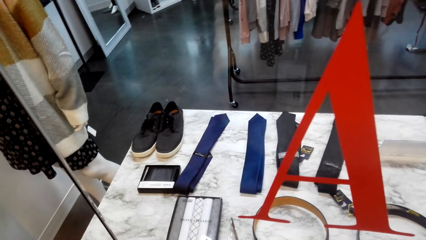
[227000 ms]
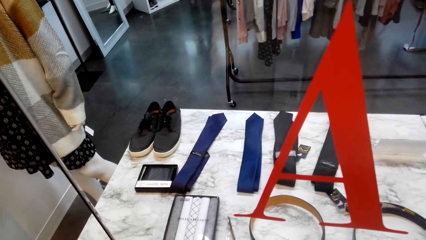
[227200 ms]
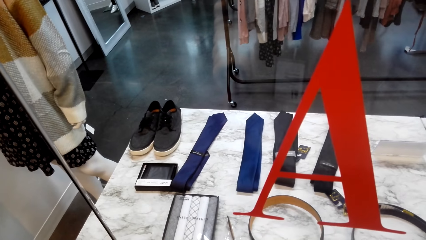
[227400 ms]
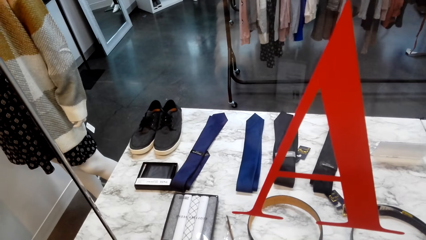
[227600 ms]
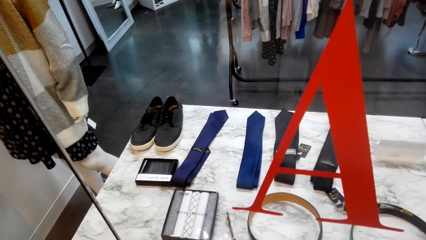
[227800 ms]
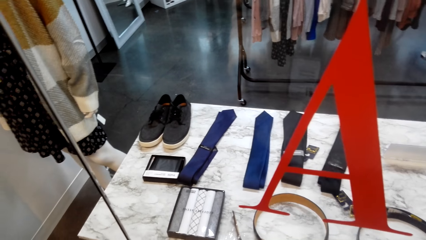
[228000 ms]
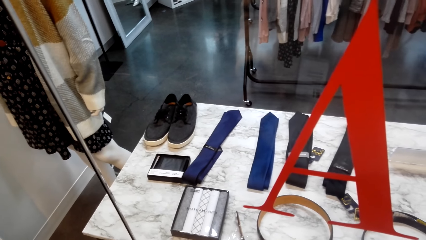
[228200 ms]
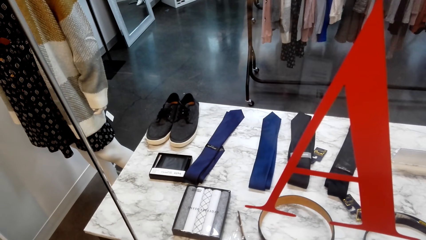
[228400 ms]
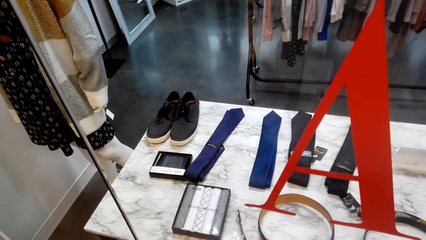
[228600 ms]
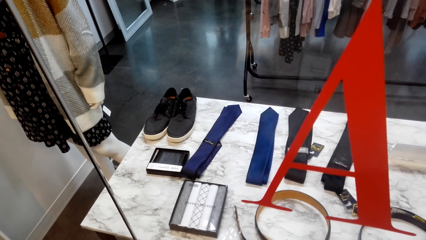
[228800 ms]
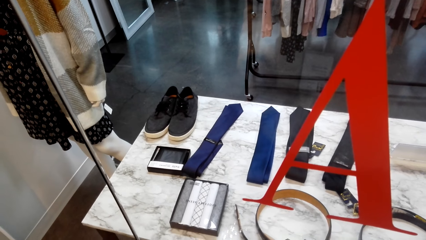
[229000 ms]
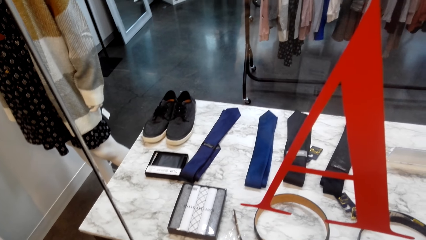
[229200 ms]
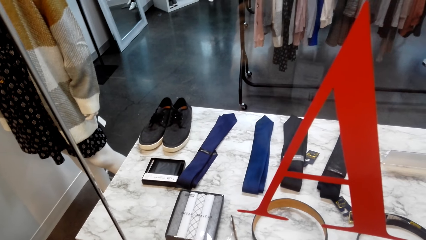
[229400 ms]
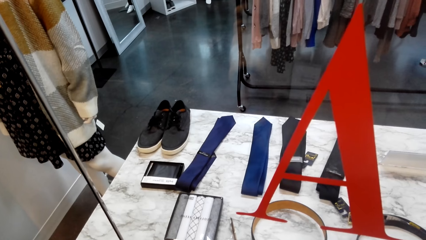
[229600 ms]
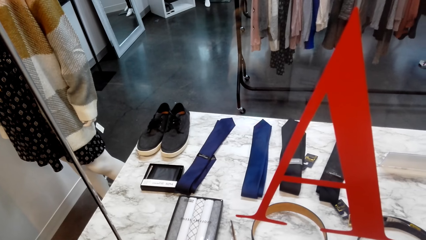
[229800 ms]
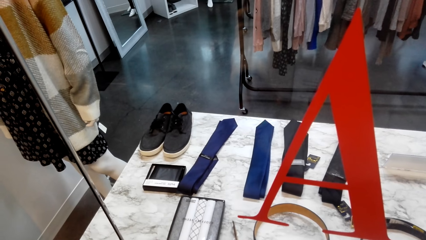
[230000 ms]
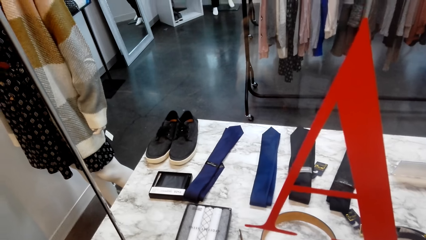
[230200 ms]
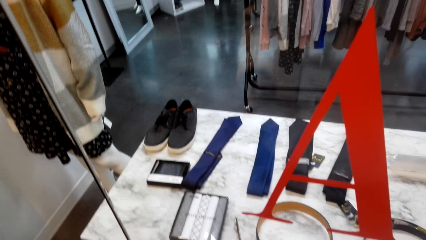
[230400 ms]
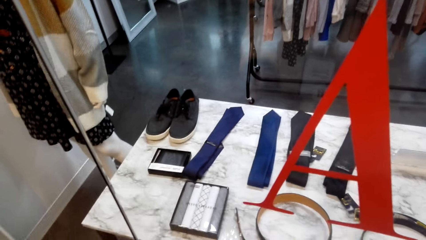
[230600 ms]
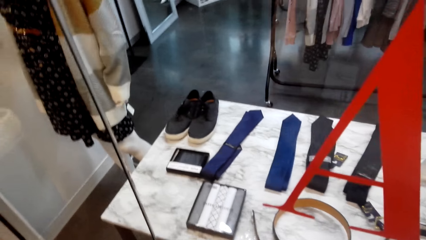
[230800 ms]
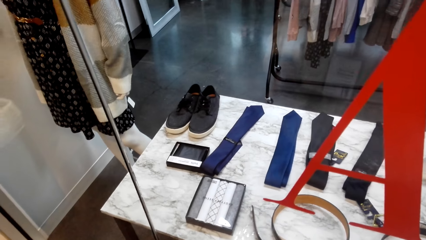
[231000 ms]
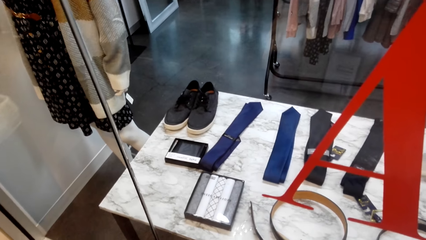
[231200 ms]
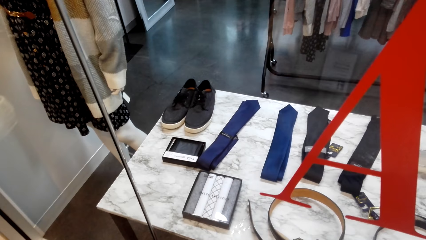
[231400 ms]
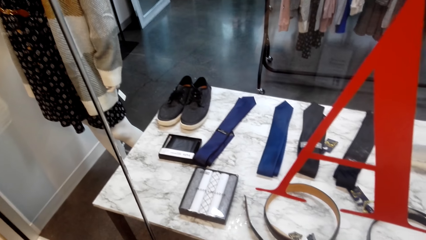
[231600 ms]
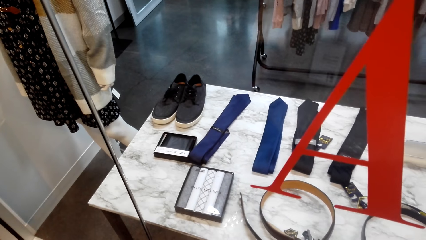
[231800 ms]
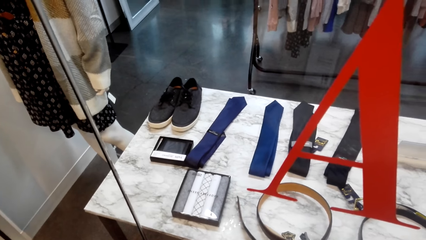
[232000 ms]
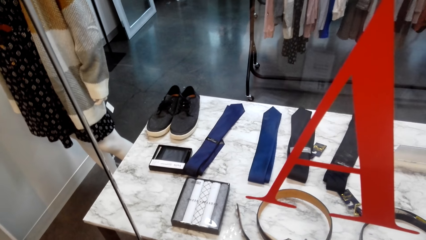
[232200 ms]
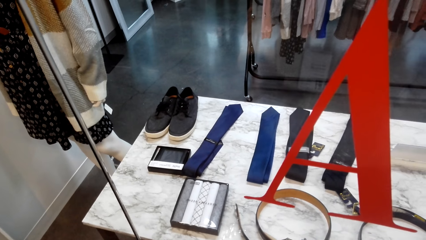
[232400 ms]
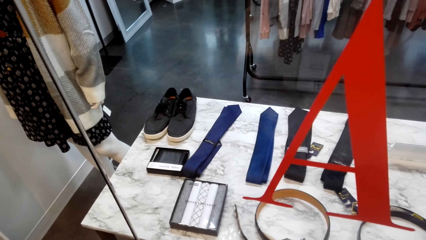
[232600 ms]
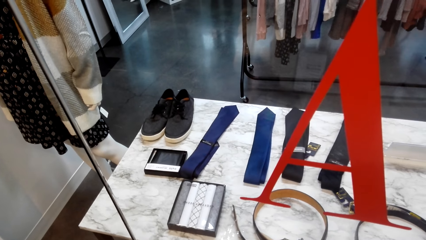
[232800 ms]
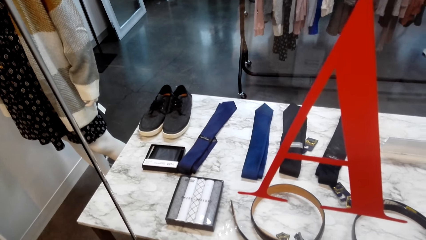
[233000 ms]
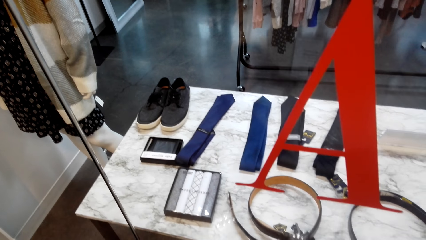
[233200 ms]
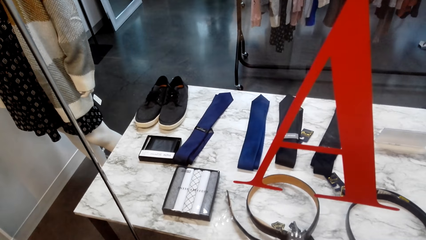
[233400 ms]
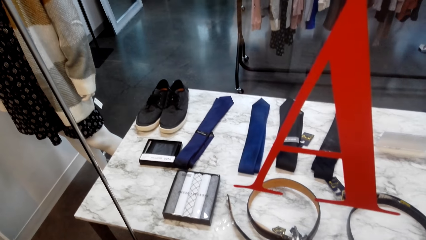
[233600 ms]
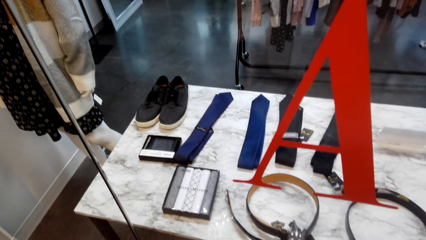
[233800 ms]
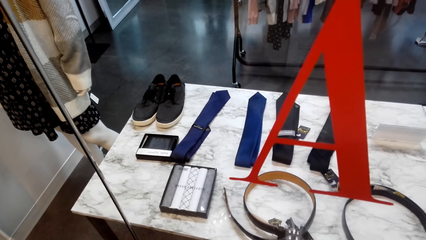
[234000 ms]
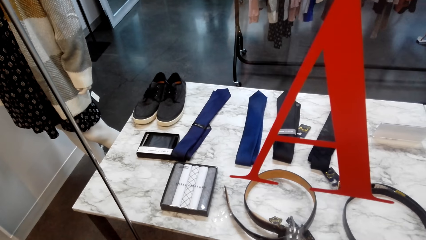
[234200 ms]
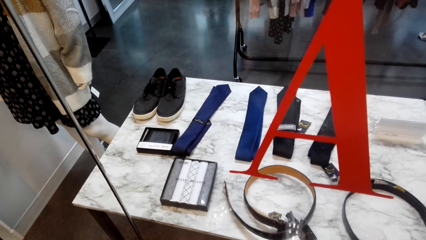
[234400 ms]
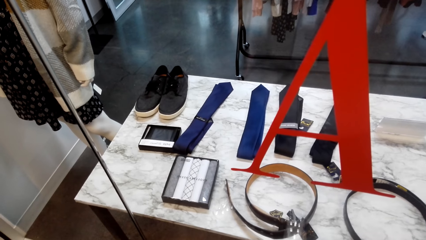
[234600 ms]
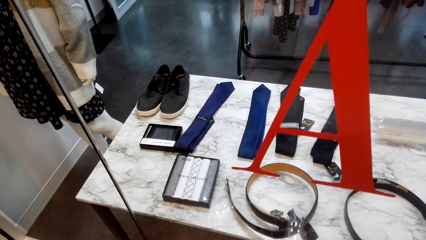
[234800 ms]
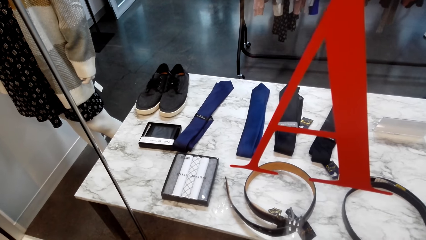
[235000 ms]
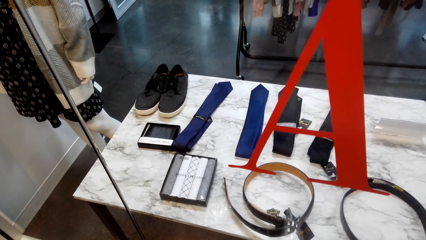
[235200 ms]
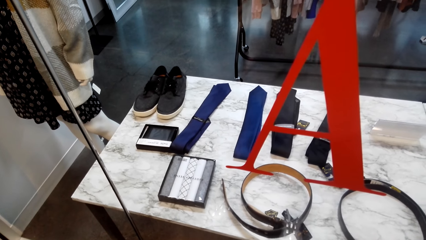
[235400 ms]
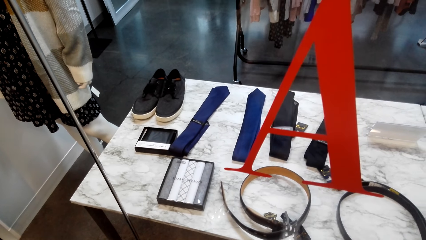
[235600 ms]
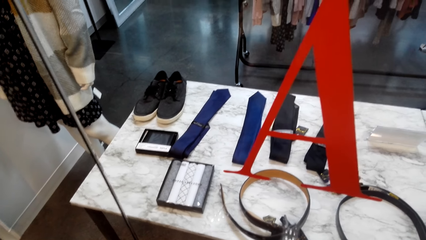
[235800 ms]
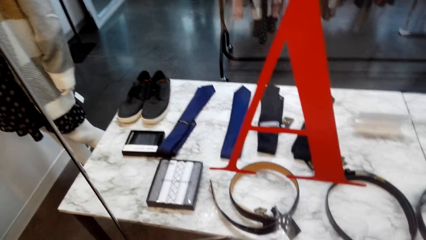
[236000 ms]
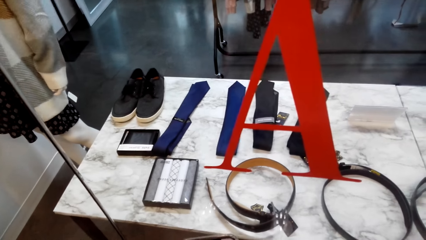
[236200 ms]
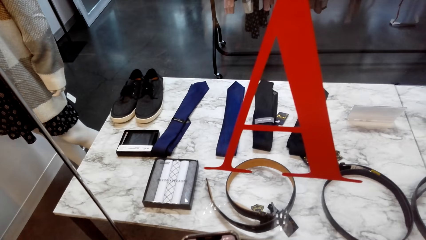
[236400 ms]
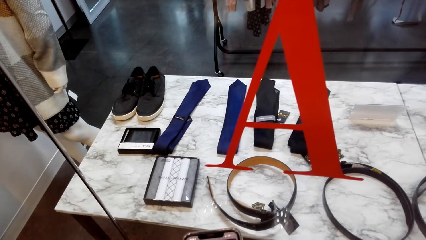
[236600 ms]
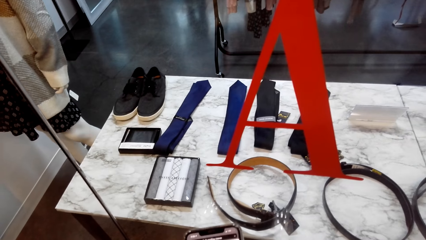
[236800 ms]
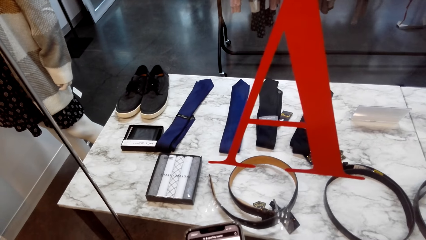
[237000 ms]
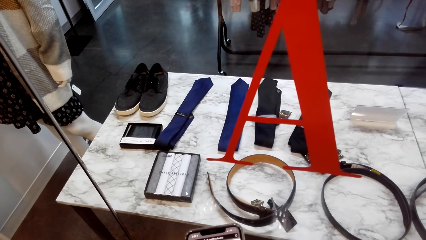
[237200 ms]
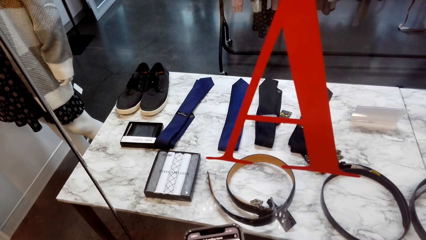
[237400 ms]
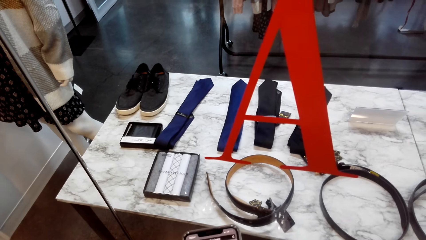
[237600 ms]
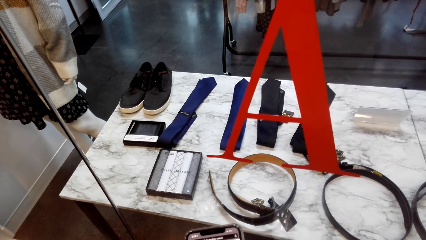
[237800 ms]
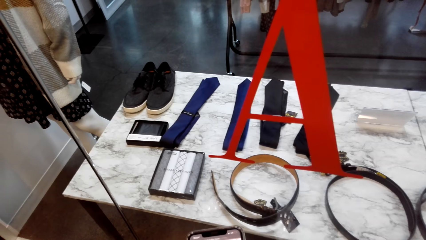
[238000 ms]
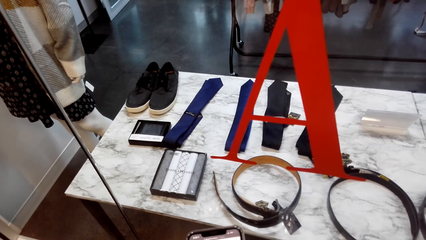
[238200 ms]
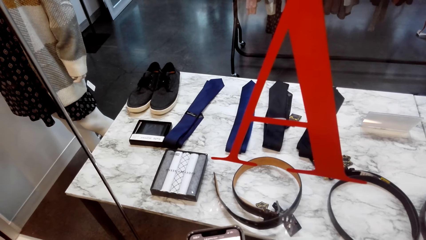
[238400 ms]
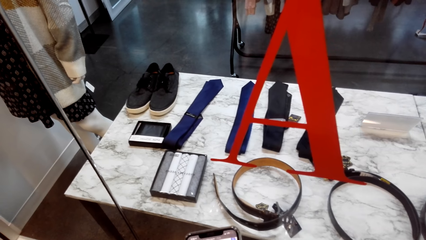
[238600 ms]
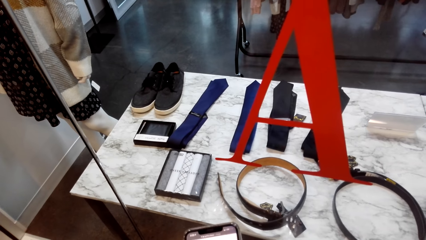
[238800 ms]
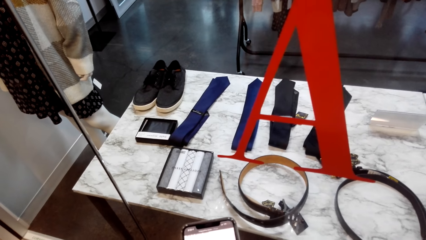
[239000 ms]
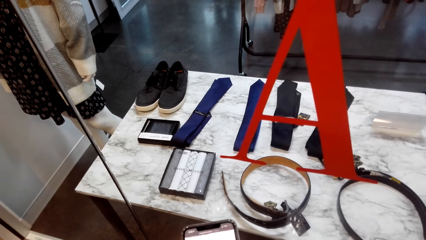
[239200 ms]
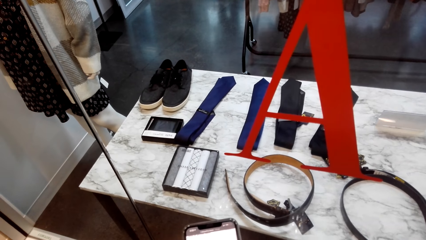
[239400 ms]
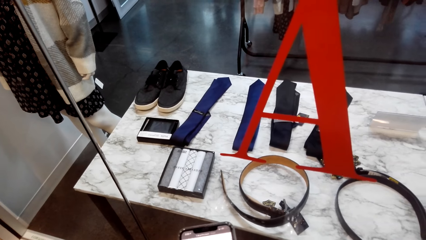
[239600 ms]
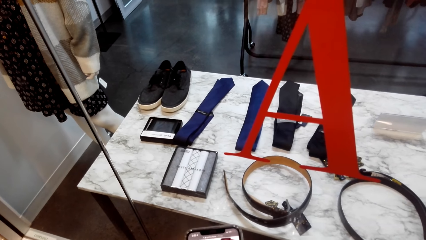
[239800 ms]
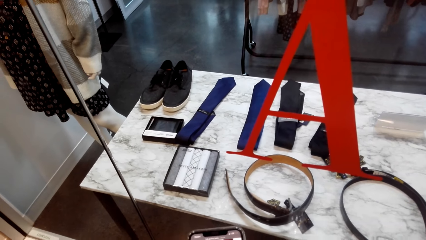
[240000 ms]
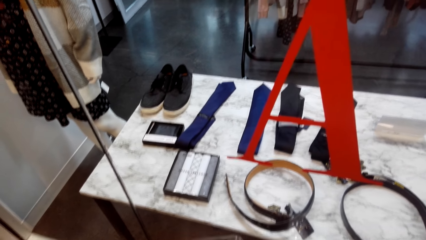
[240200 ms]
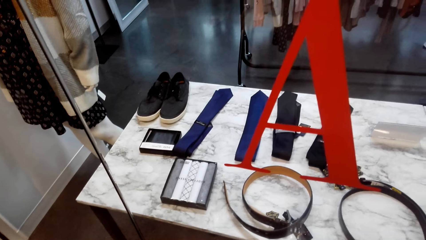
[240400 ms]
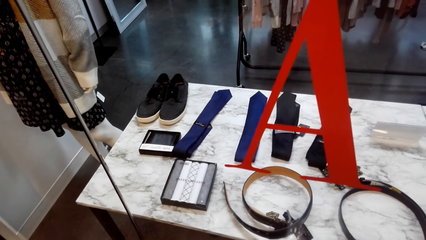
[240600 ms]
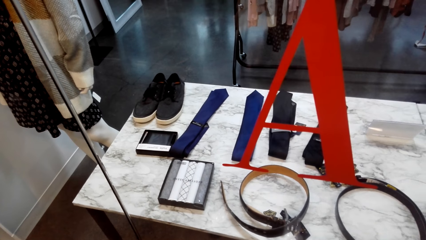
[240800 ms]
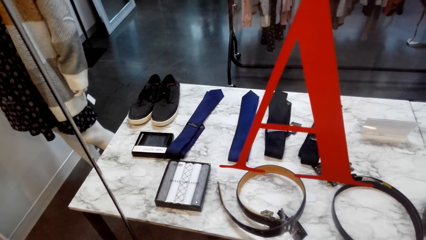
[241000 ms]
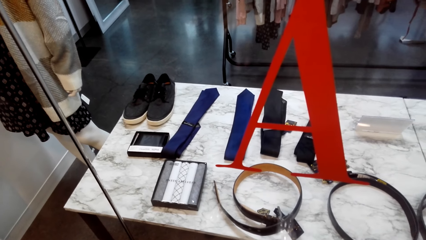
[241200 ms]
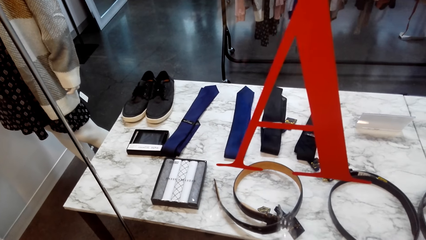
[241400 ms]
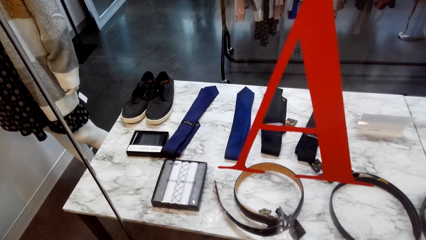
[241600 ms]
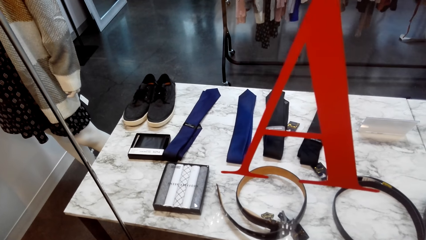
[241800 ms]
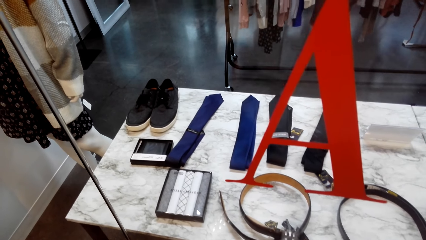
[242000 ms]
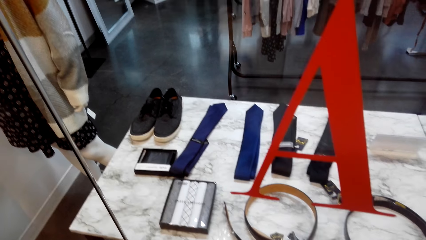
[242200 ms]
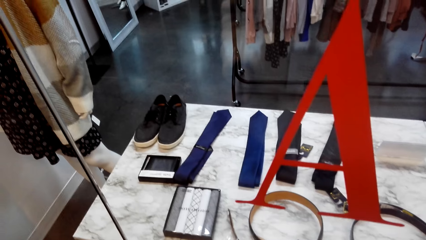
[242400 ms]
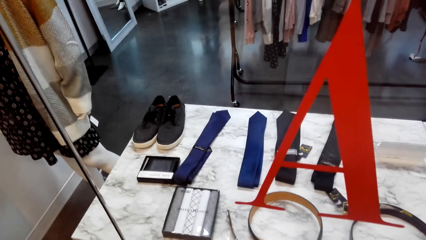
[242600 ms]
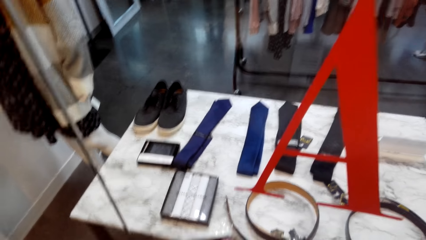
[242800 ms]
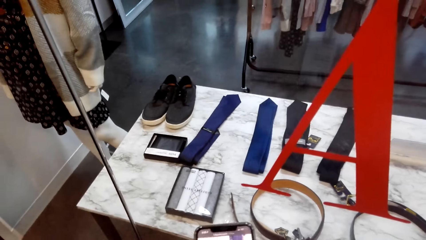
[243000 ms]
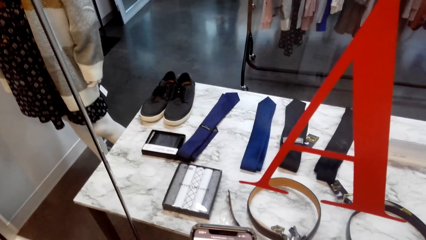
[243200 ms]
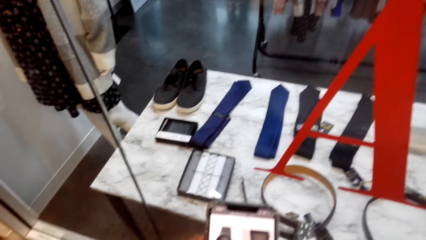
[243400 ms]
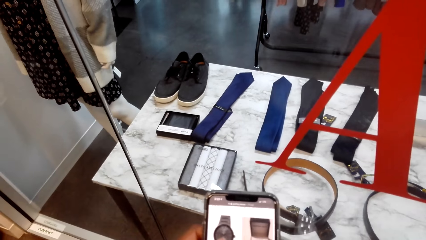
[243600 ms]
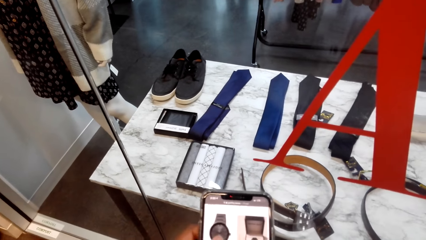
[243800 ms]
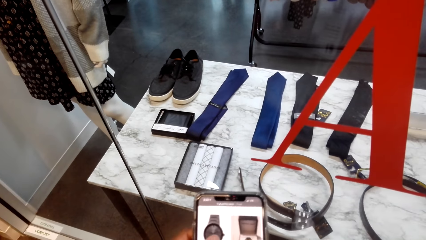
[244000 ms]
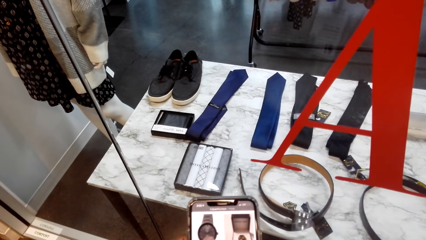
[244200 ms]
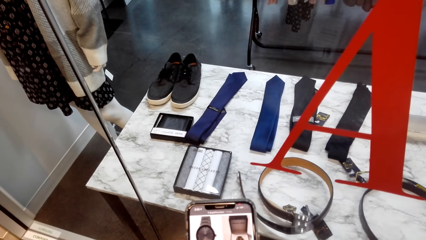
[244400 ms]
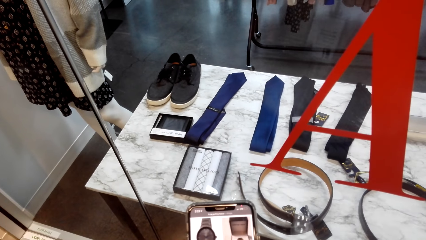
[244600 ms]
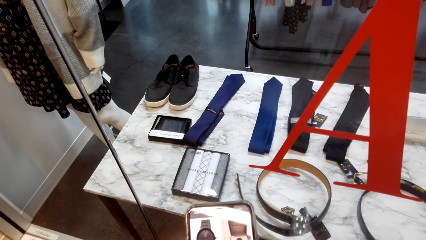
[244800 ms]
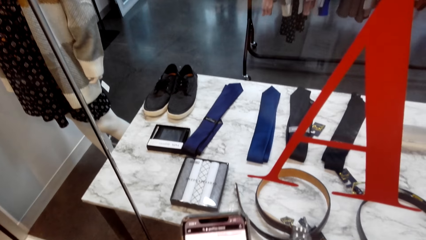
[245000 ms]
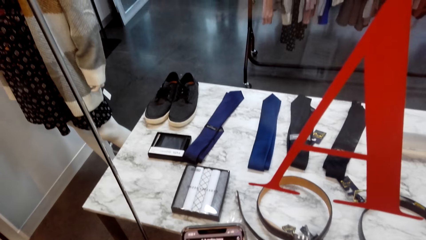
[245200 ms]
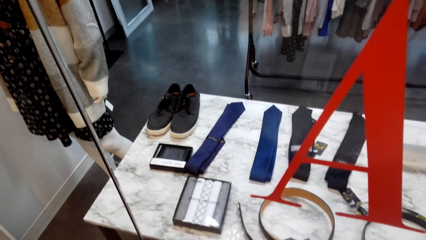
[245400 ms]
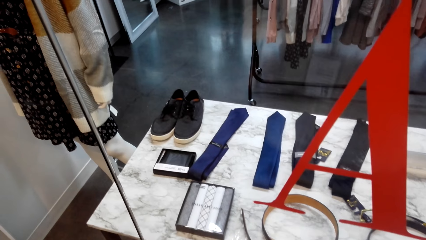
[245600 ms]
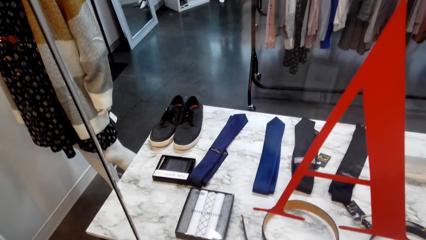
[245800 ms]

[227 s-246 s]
The camera wearer does window shopping. They do window shopping again. They scroll the phone. They scroll the phone again. They do window shopping. They scroll the phone.
